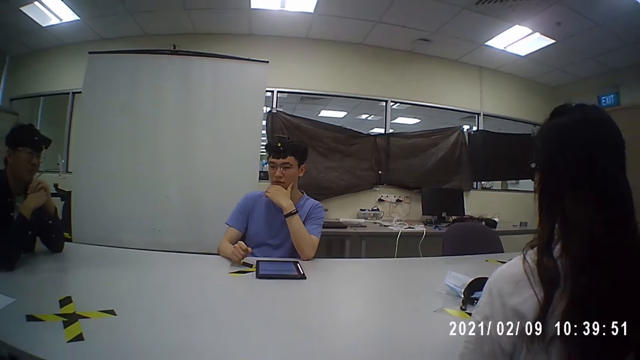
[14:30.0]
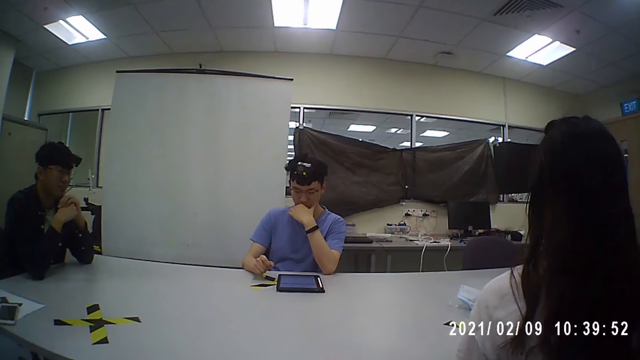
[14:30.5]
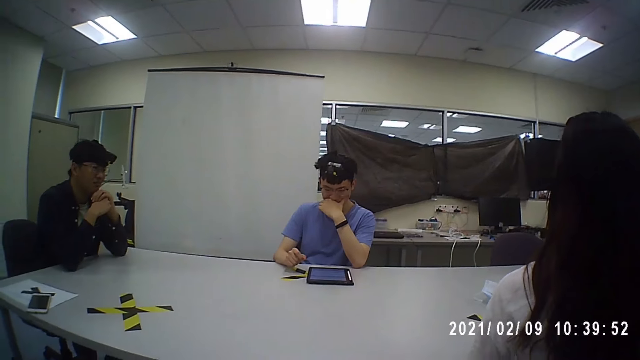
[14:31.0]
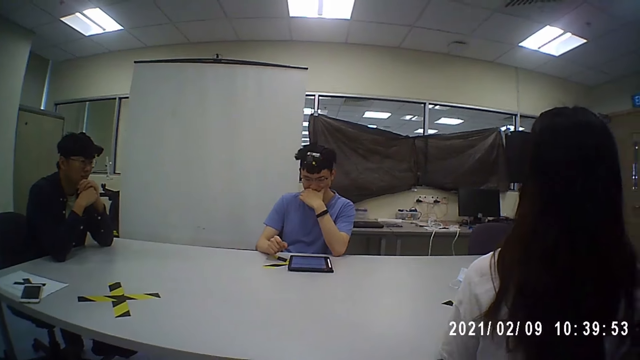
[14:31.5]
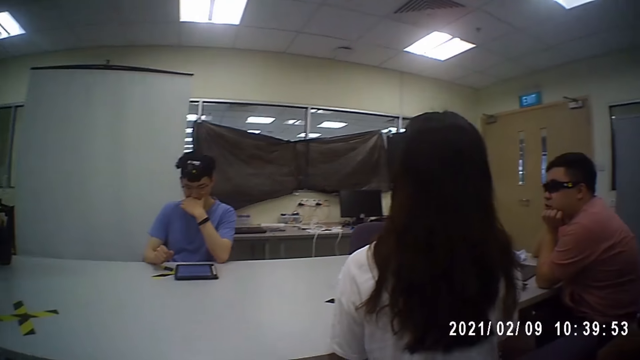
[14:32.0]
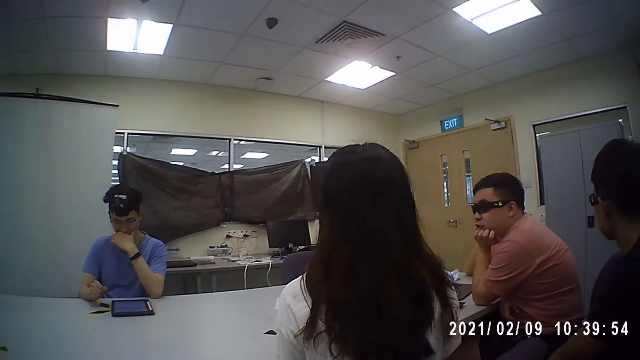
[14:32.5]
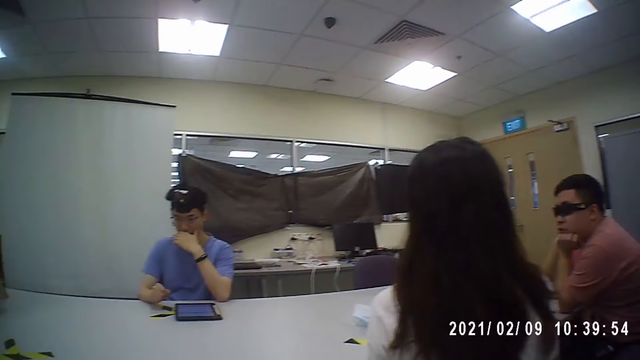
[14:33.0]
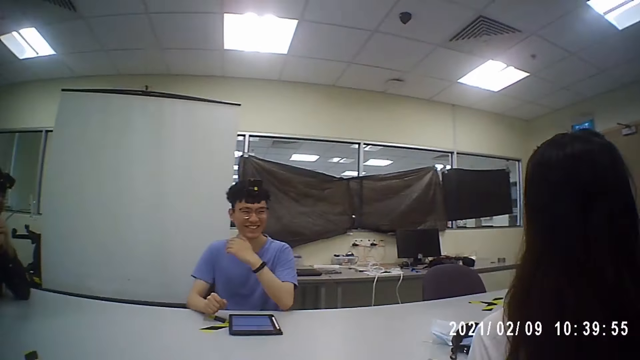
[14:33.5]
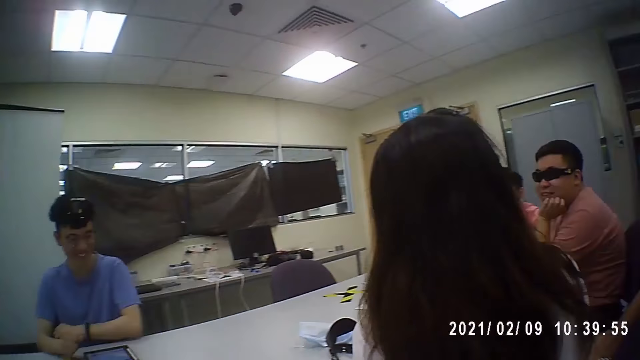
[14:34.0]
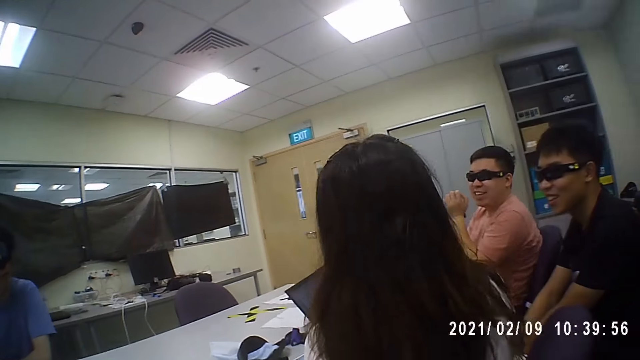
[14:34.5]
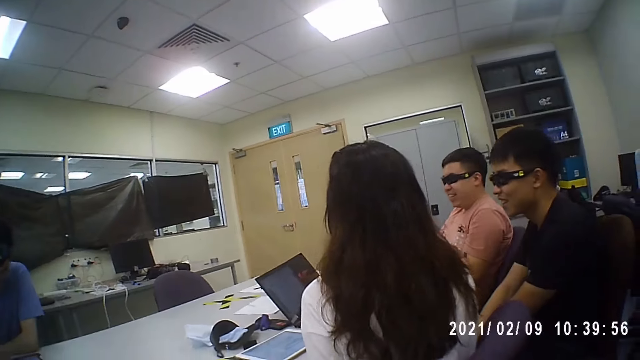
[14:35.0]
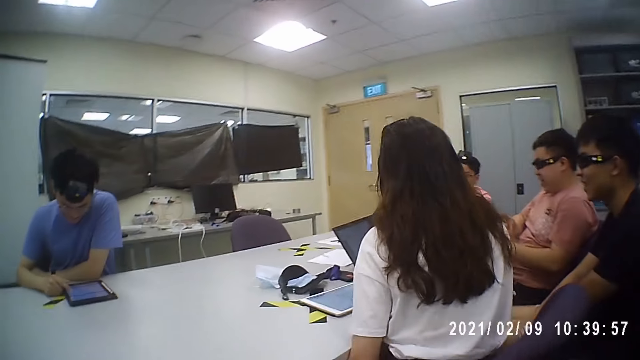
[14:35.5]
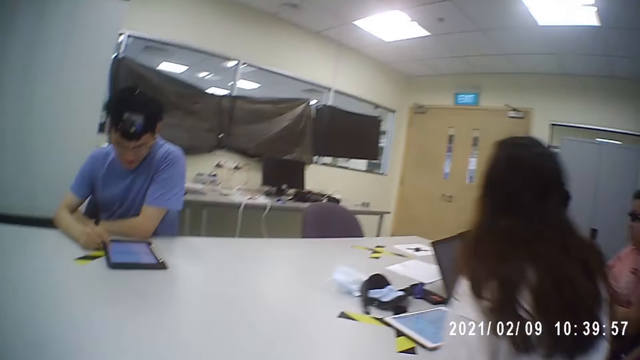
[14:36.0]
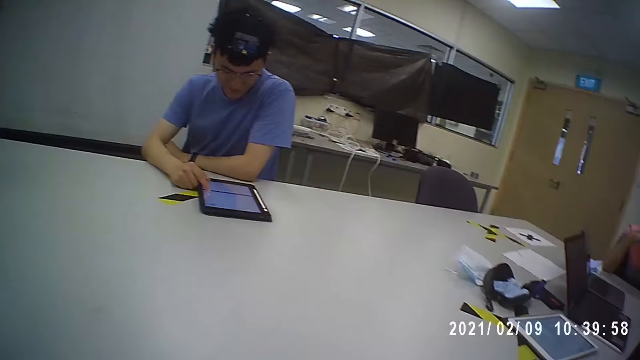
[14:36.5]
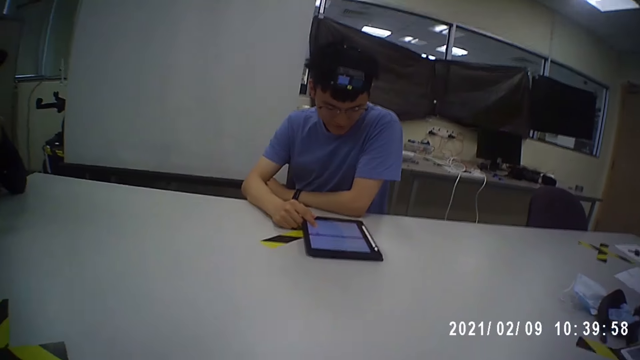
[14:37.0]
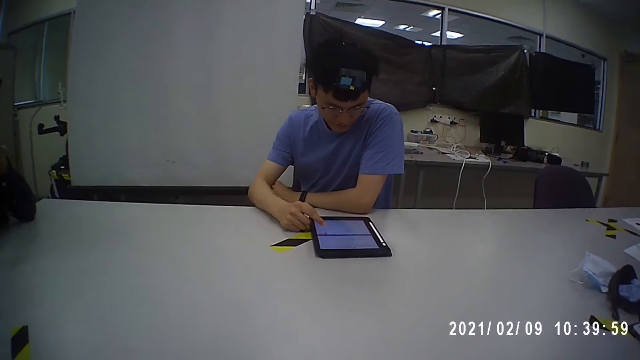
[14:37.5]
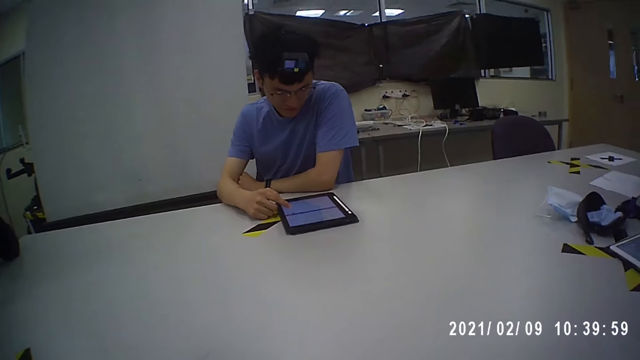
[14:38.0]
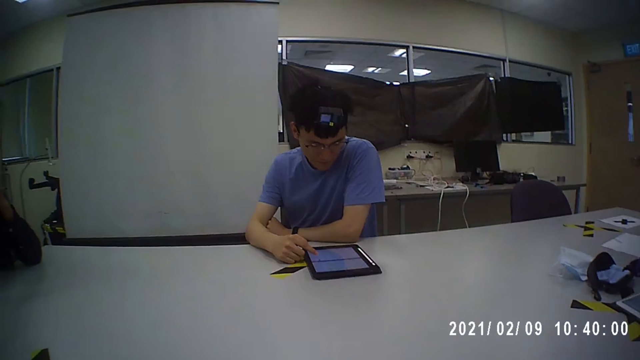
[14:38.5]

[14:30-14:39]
A man touches his face with his left hand. Another man operates the tablet computer on the table with his right hand.

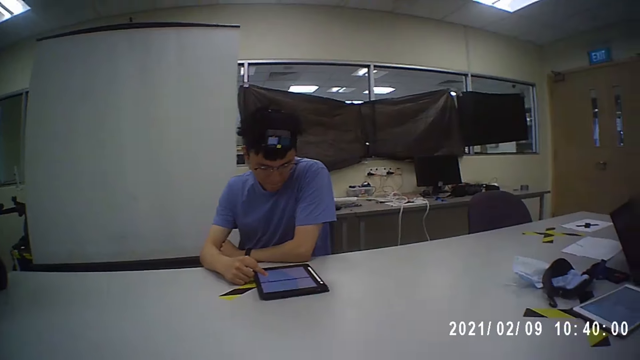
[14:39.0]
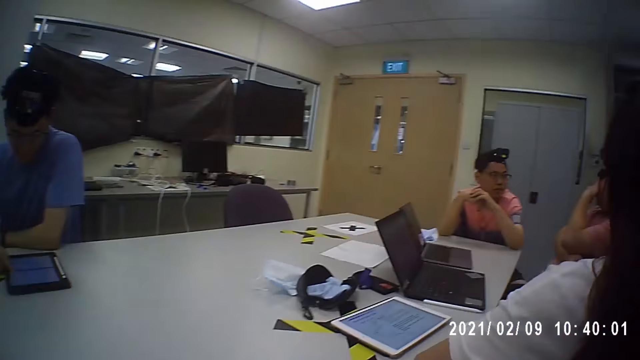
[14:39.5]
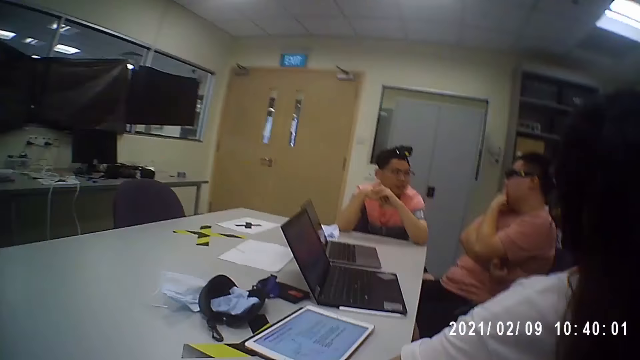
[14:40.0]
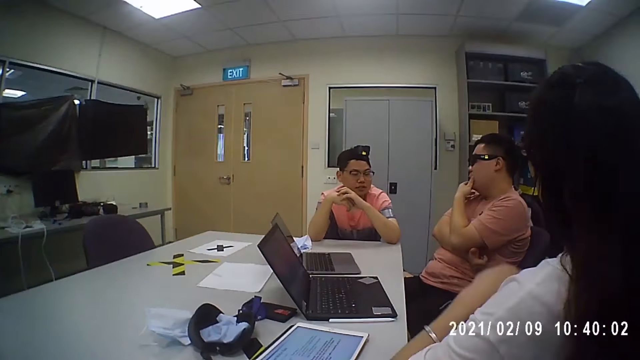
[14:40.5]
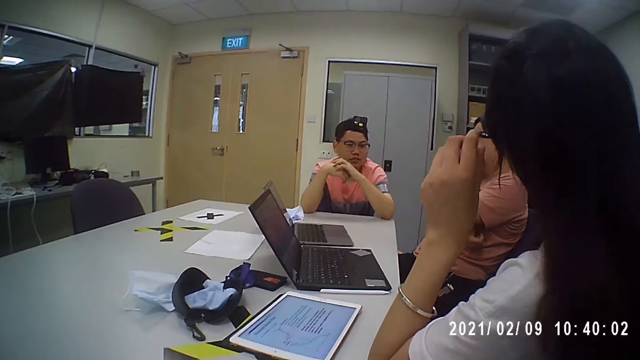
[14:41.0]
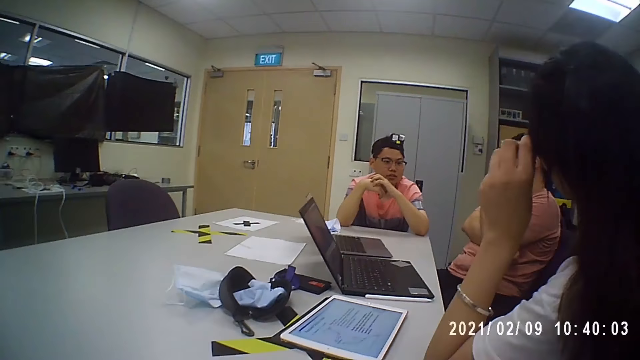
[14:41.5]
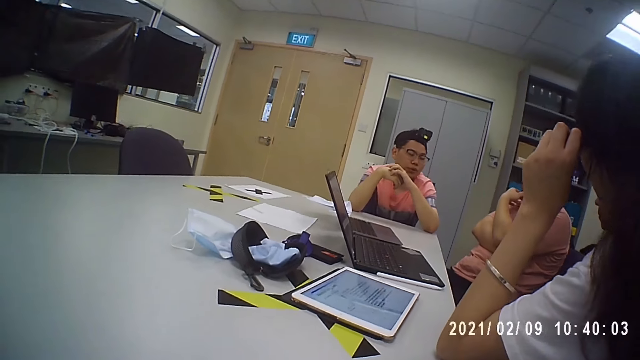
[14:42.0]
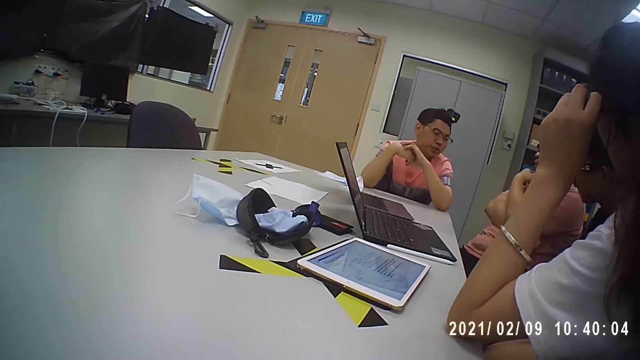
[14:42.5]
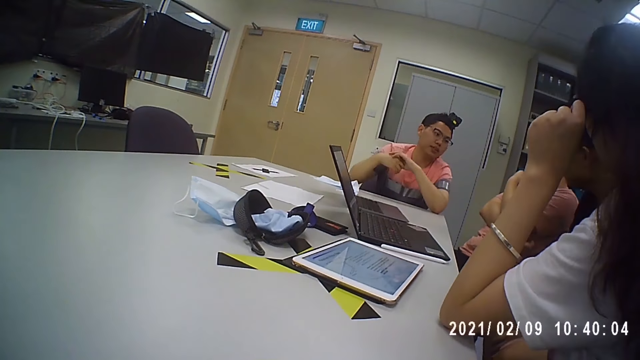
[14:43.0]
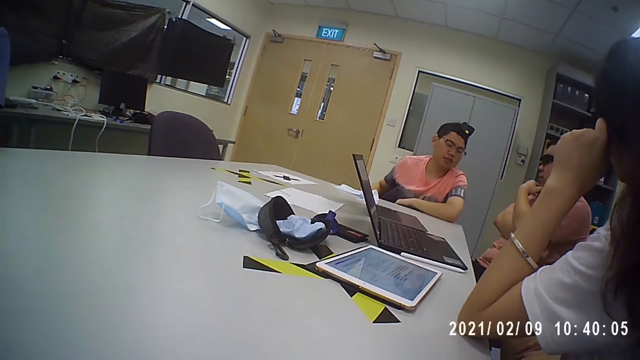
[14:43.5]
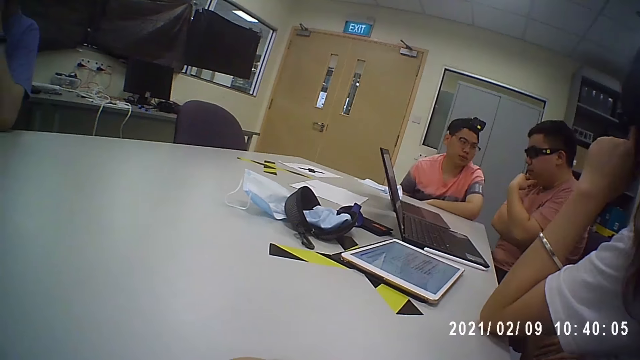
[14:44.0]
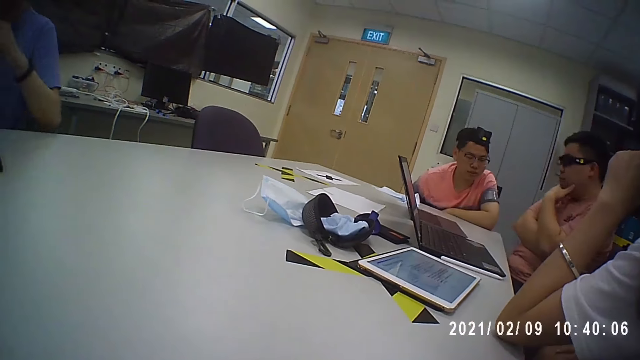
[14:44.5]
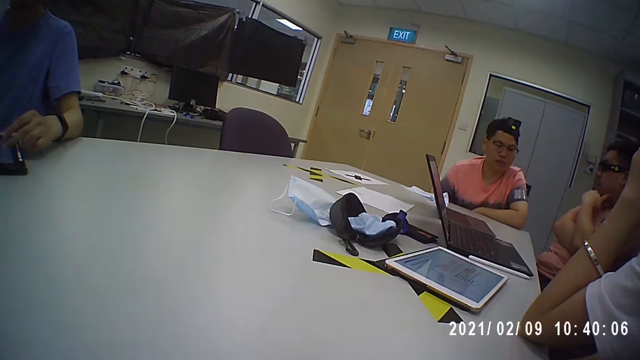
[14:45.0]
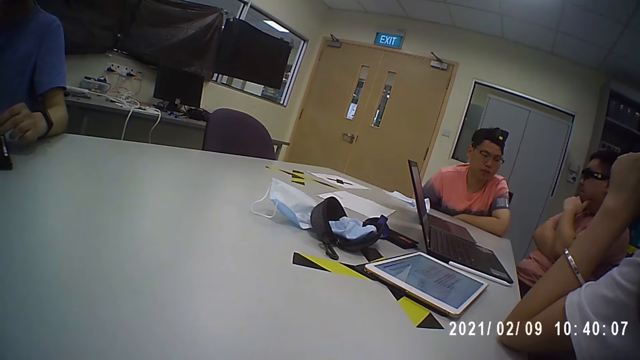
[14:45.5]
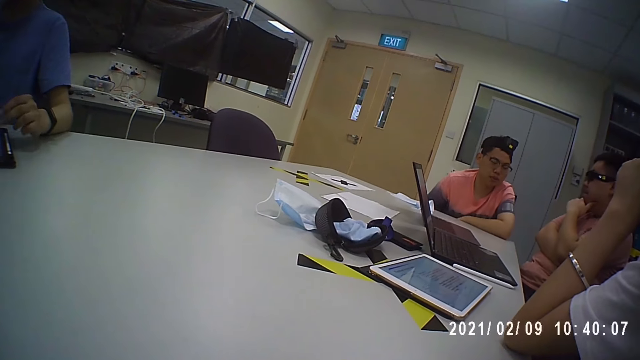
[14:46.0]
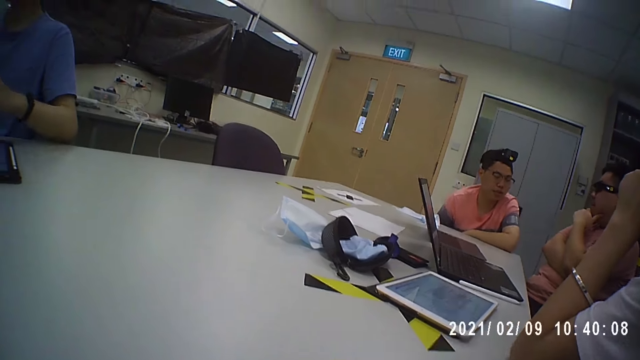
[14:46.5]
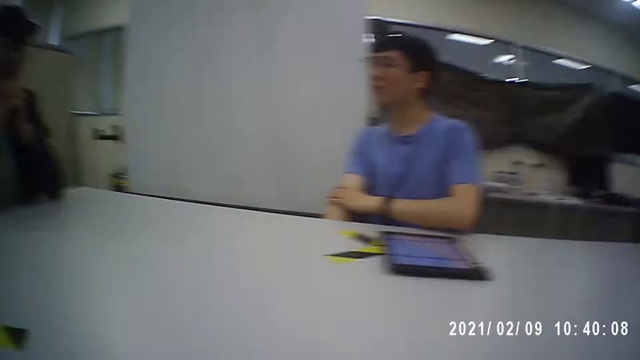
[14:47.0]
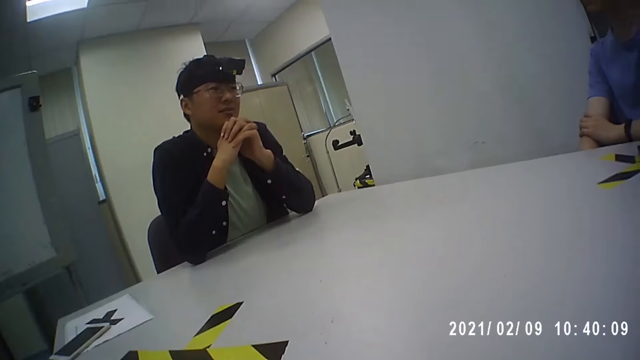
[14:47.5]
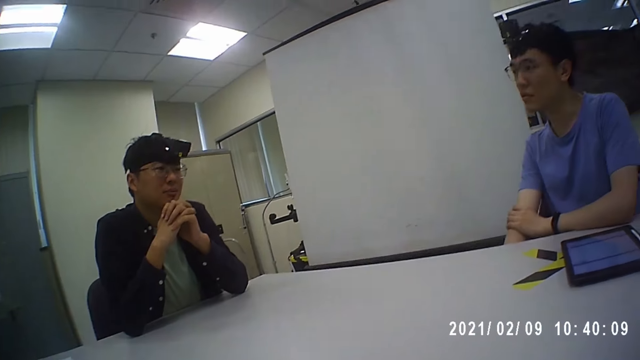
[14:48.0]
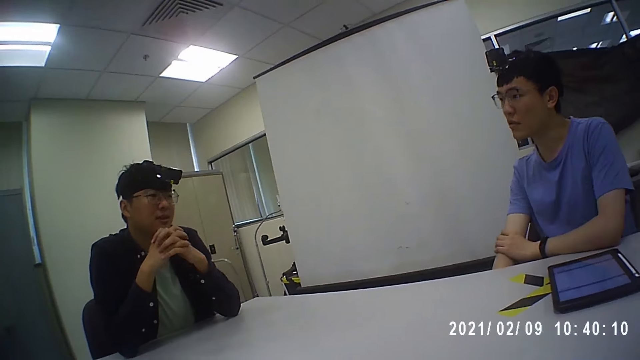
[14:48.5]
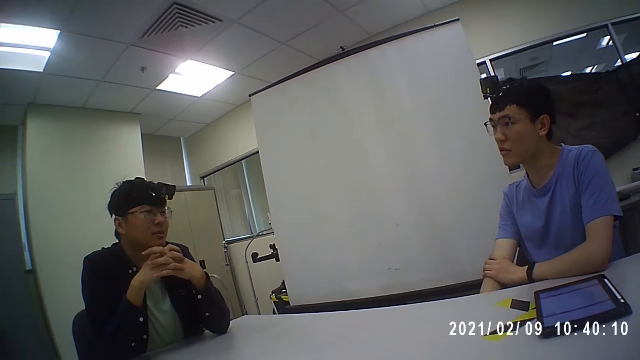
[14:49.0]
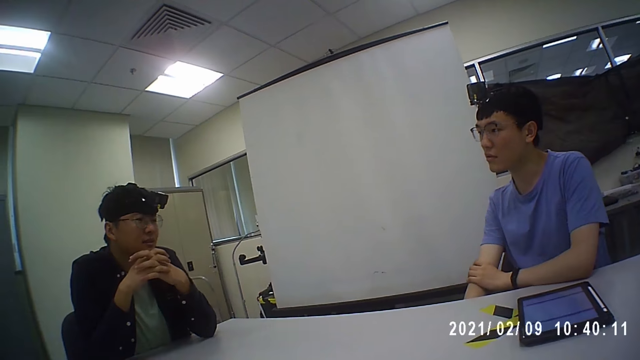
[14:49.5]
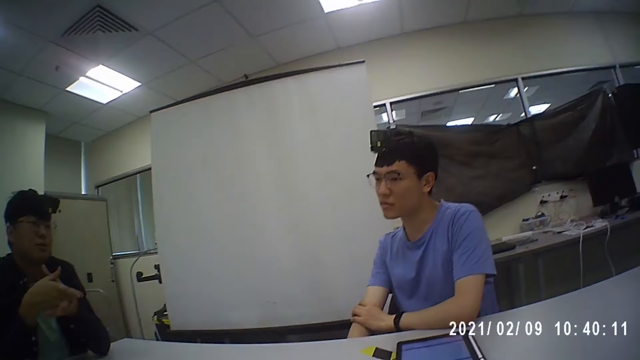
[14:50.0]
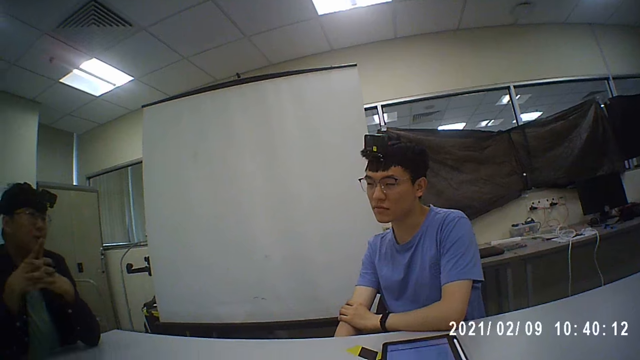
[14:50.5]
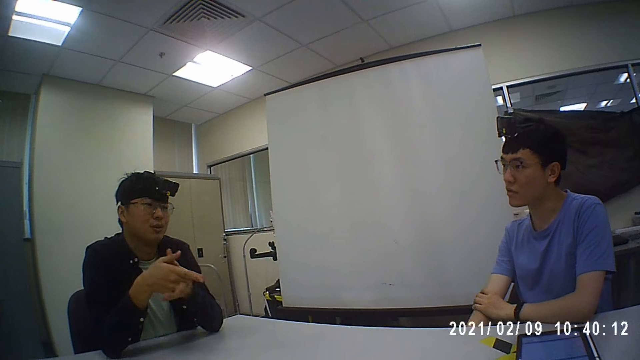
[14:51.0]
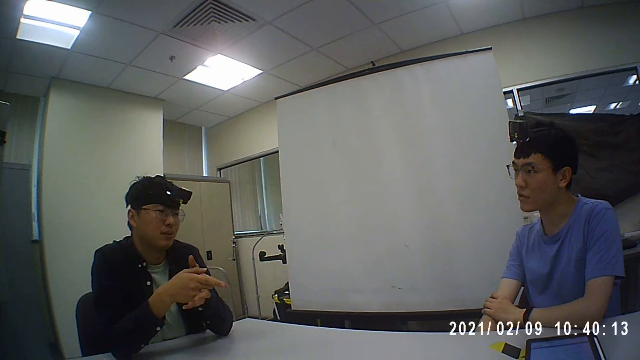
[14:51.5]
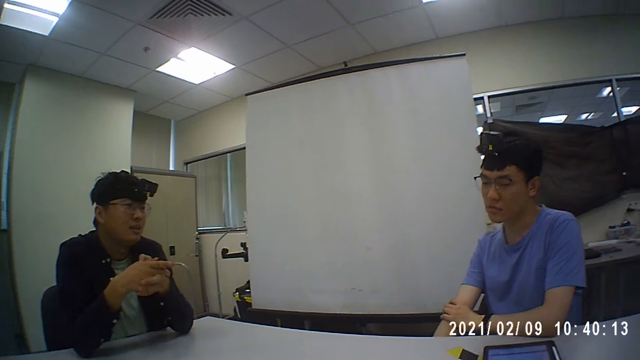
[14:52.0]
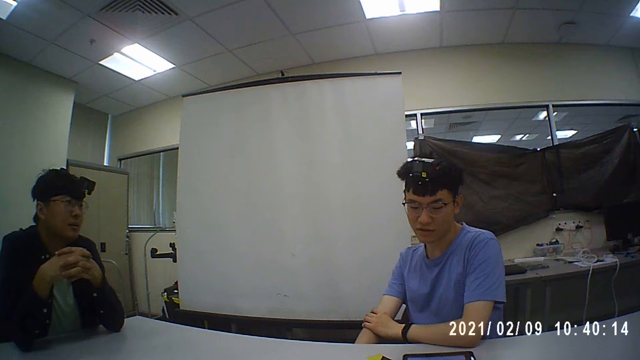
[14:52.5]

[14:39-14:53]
A person operates the phone. A man touches his face with his left hand. A woman adjusts the pair of glasses on her face with her left hand. Another man operates the tablet computer on the table with his left hand. A third man interacts with the second man.
